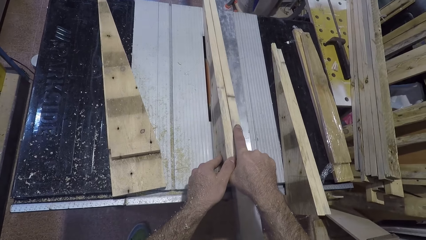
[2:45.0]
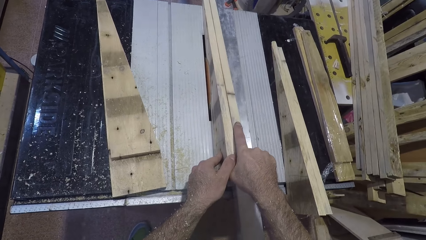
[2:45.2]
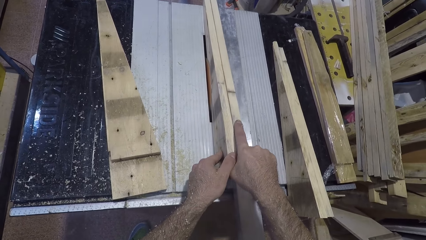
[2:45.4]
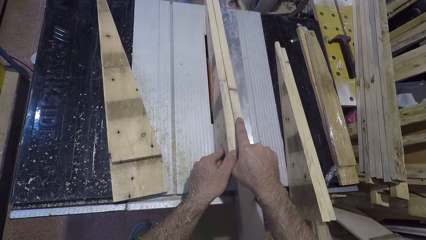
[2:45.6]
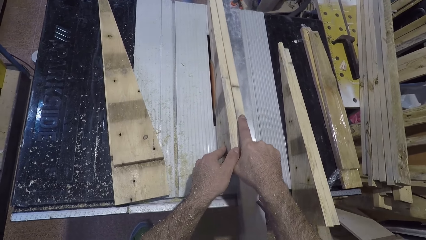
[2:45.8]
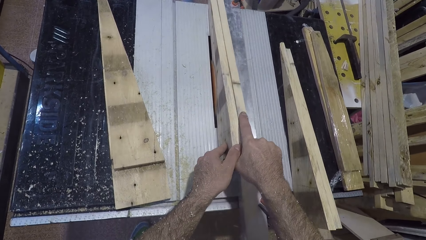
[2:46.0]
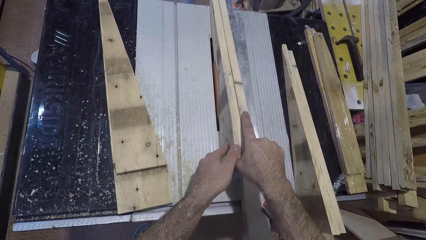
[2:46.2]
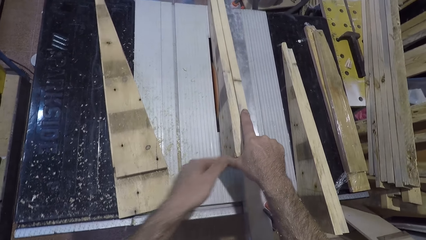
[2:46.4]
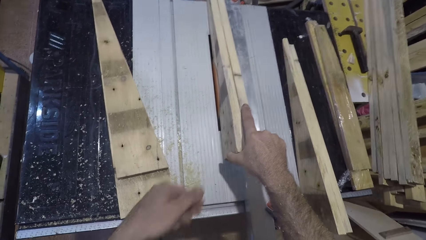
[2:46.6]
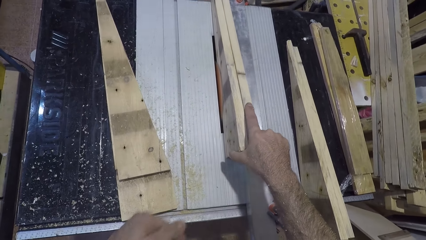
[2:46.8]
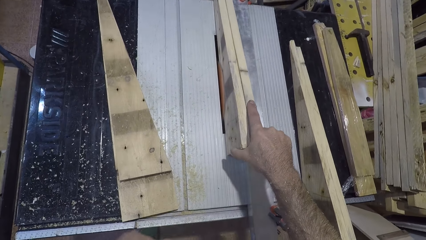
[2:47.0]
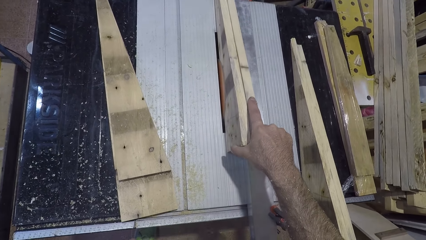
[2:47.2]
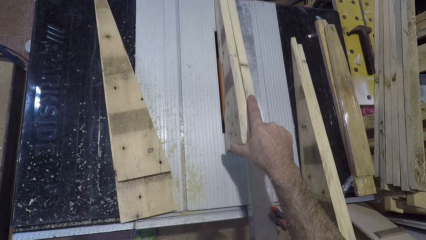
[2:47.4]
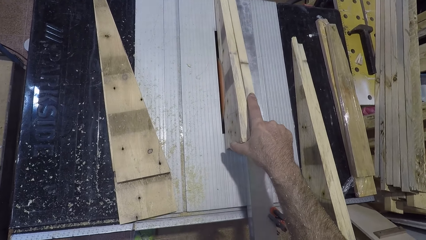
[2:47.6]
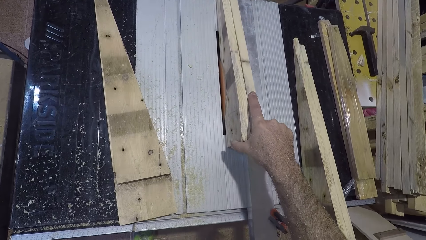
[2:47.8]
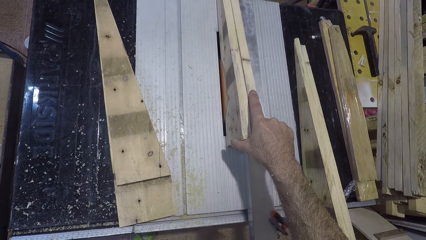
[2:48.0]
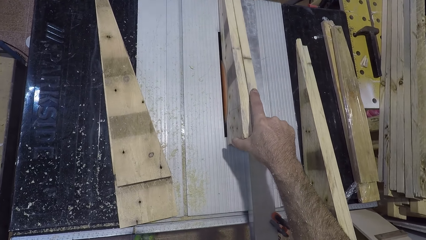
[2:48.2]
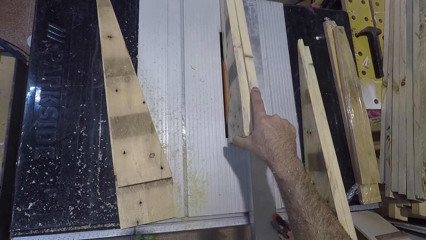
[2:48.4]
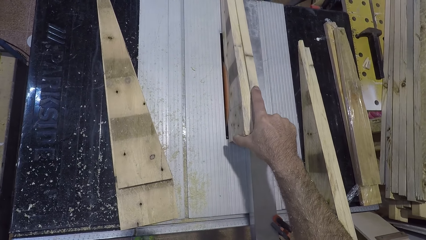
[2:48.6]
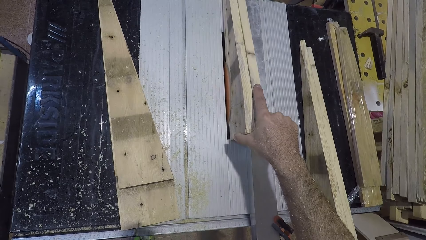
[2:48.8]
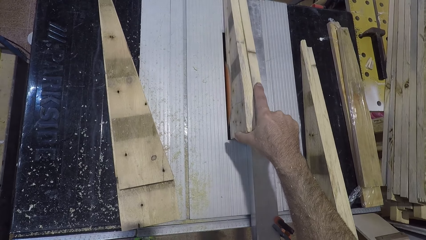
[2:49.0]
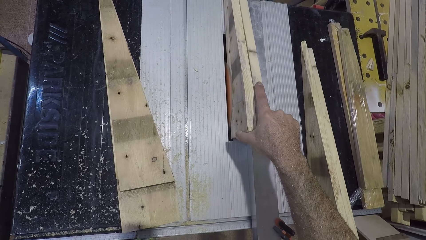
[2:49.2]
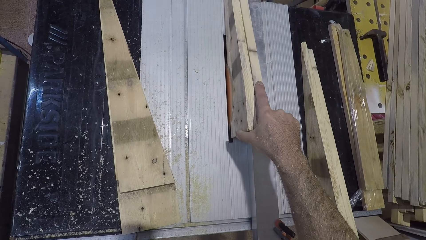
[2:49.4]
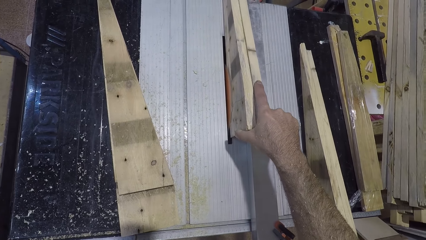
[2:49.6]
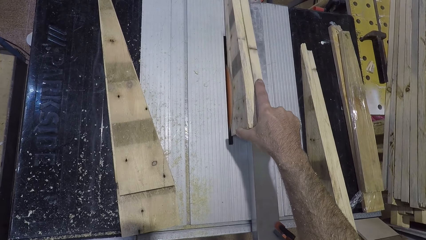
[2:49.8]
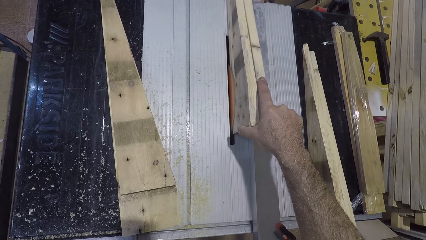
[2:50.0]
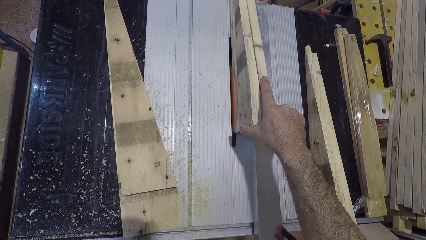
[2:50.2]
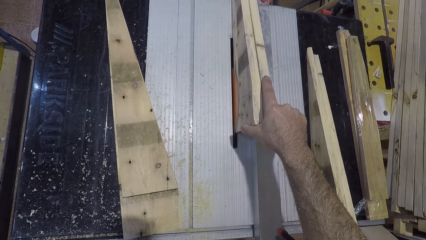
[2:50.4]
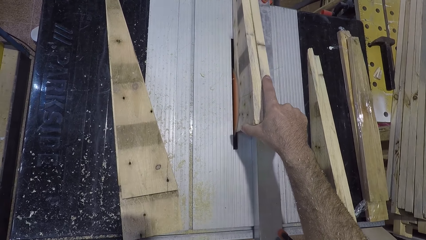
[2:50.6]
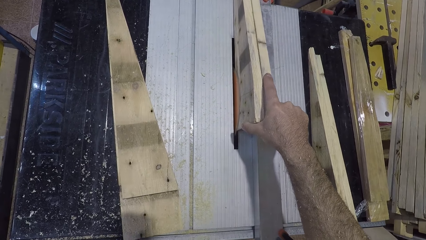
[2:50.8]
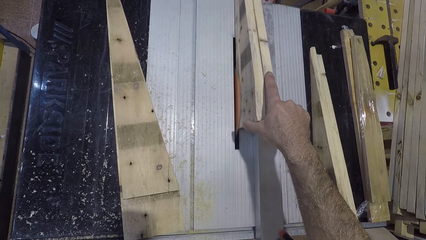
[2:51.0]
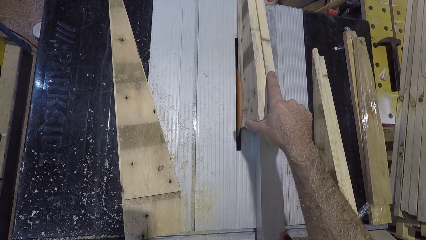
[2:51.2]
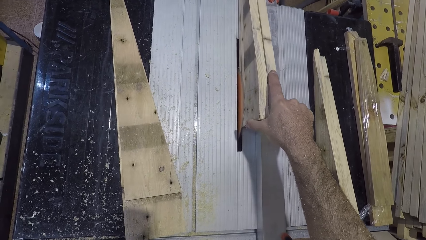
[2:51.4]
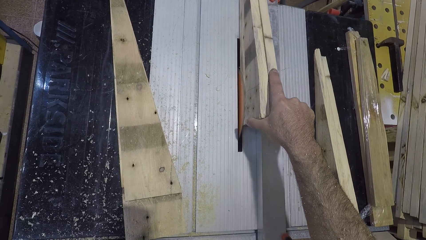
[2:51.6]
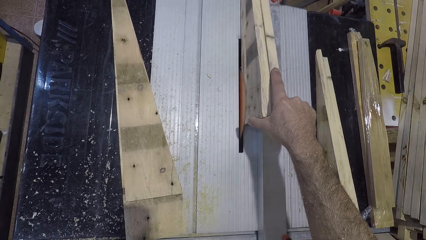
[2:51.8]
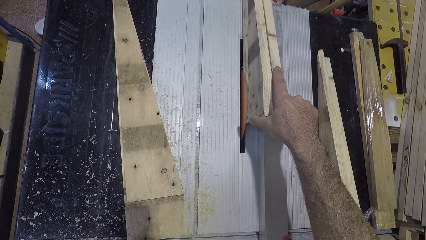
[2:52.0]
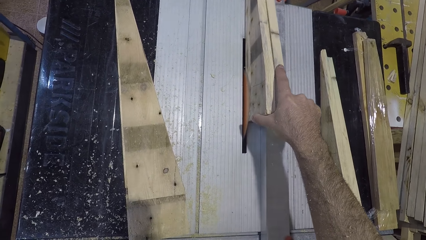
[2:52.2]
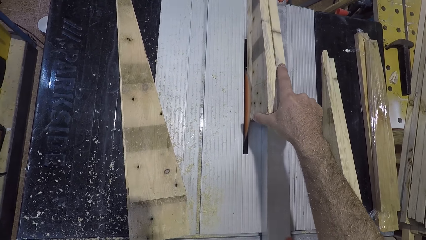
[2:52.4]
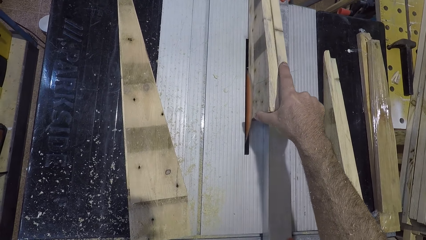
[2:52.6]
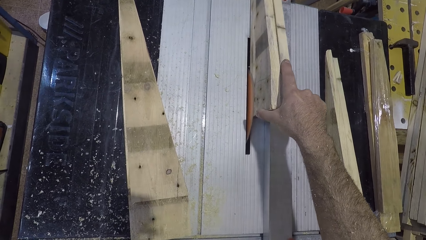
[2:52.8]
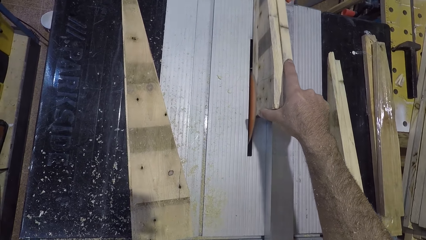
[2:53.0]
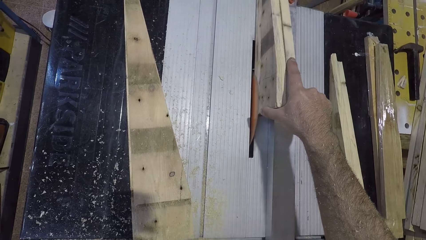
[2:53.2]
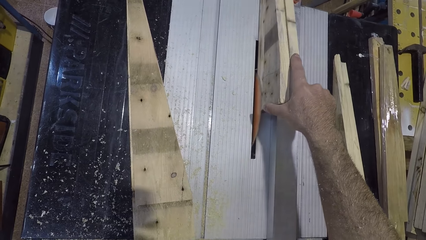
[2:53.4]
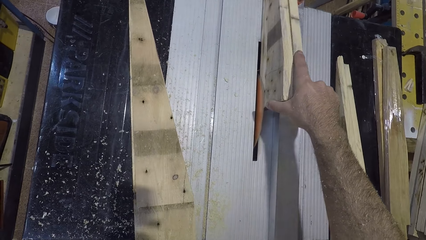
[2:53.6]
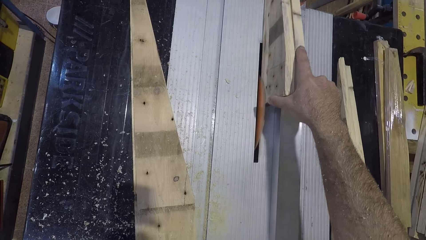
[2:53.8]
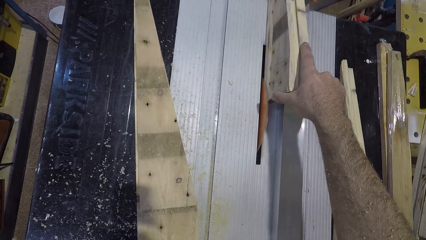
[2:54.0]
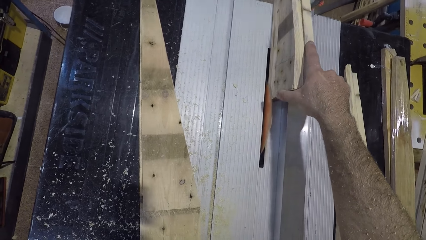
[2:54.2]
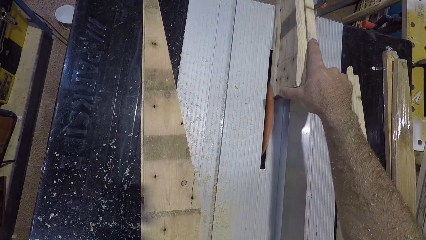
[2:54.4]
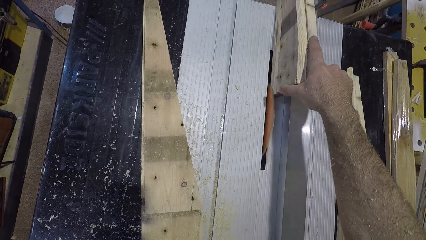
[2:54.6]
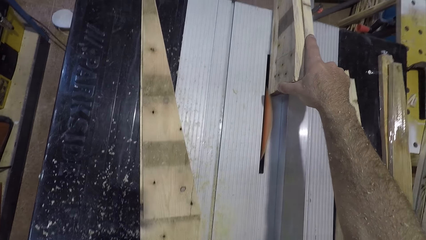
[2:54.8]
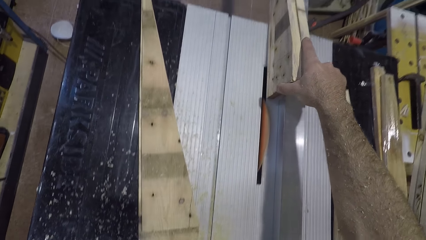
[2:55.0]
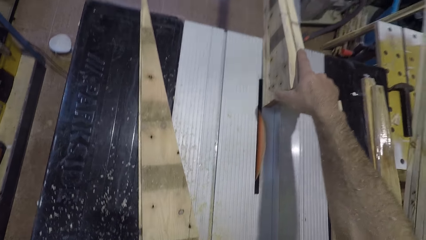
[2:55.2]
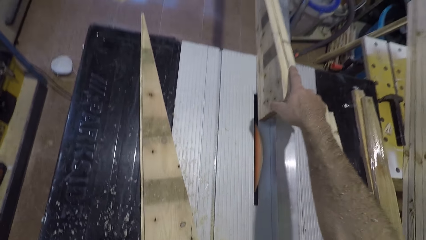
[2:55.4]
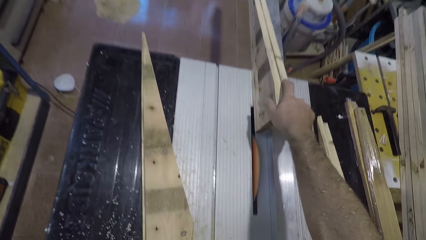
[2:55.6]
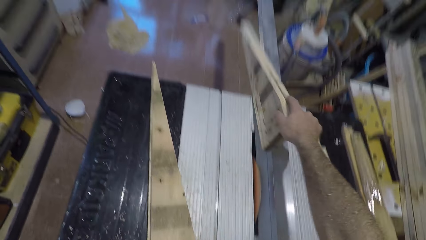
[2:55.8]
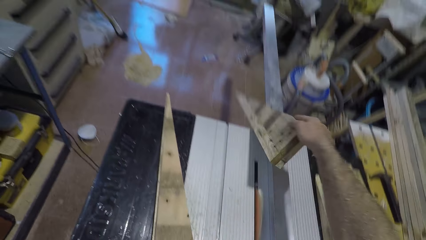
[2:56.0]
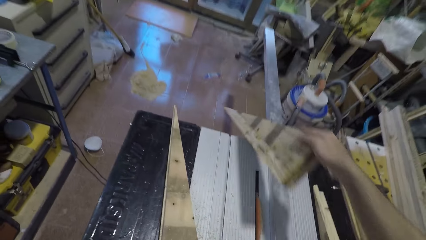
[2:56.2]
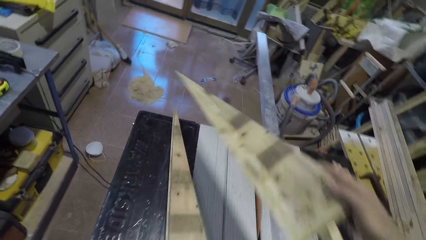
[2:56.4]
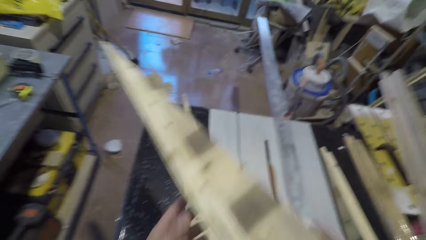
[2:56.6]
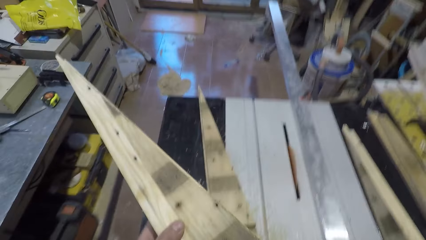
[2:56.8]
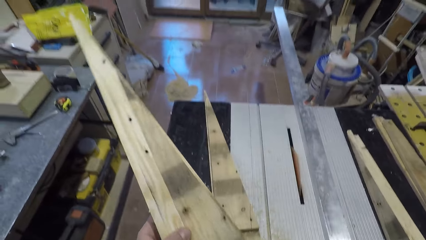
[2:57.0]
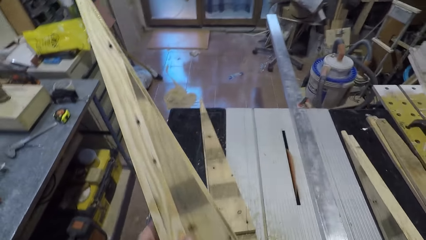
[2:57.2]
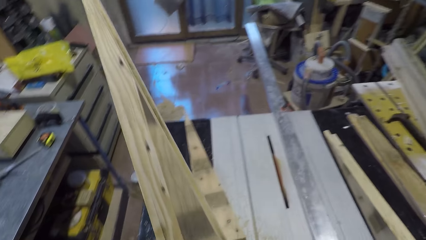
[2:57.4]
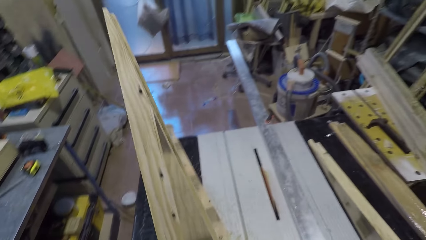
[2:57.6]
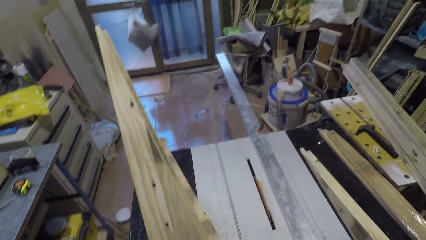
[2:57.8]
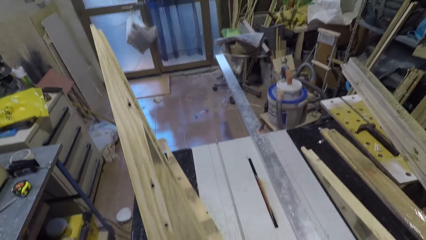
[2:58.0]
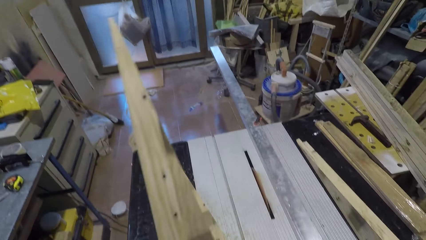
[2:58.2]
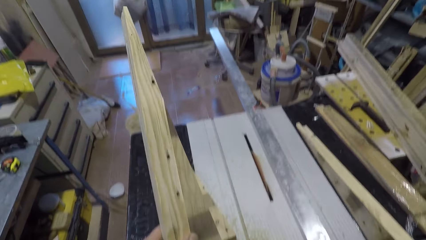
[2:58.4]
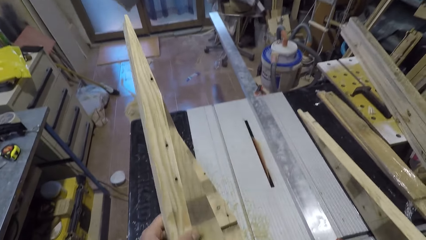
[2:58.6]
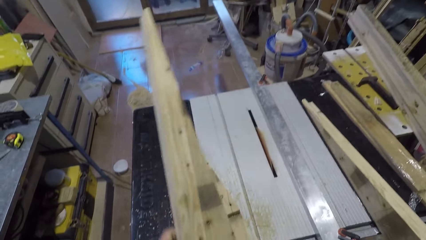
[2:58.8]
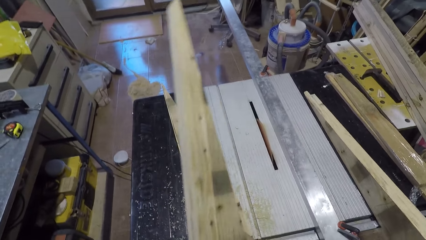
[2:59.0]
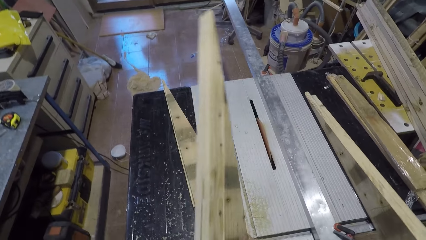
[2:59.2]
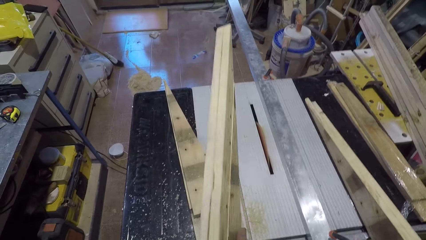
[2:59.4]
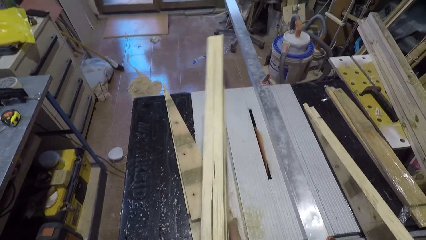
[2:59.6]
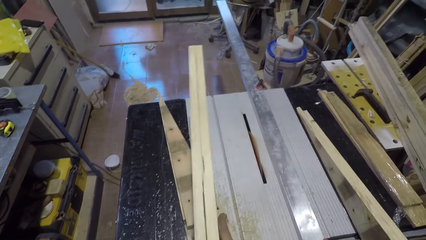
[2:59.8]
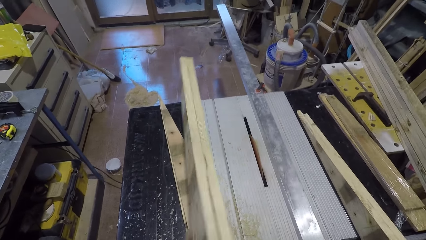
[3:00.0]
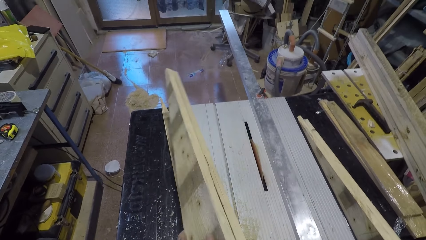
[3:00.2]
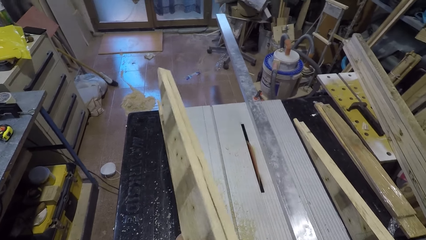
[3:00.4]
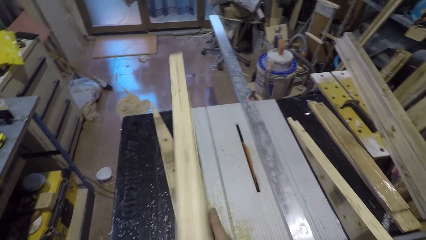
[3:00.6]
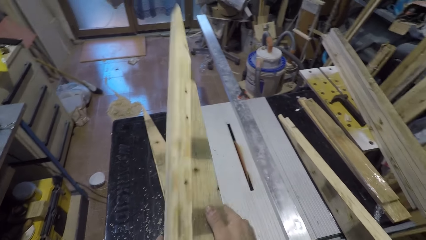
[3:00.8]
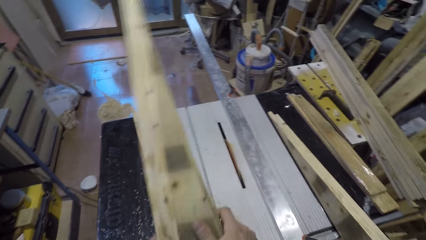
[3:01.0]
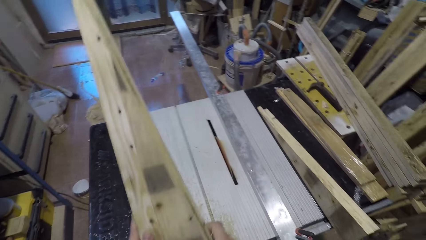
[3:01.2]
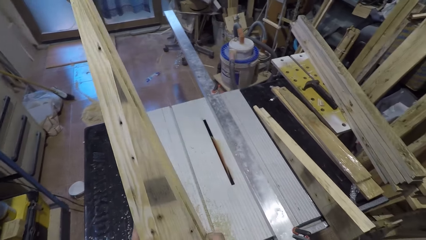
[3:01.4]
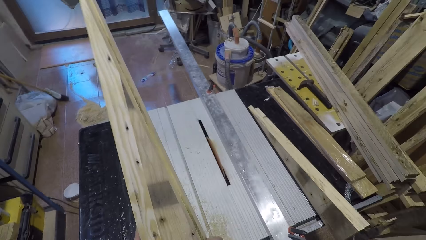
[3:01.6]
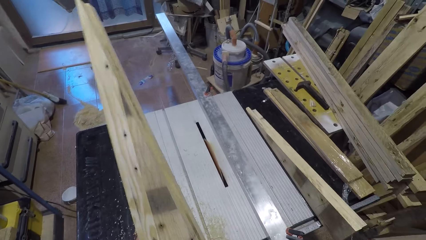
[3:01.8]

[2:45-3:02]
The camera wearer removes his hand from the piece of wood. He cuts the piece of wood using the table saw cutter. He stops cutting the wood. He picks up the wood from the table saw. He looks at the piece of wood.
